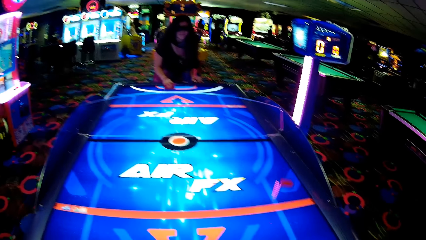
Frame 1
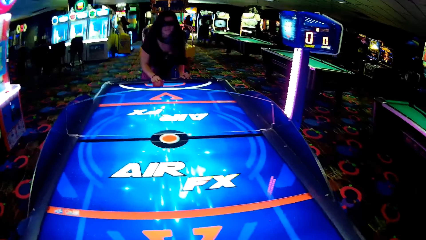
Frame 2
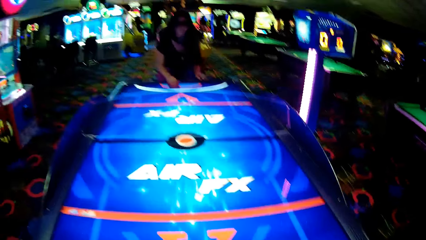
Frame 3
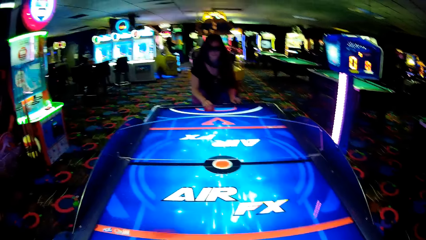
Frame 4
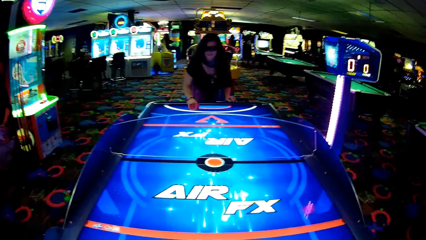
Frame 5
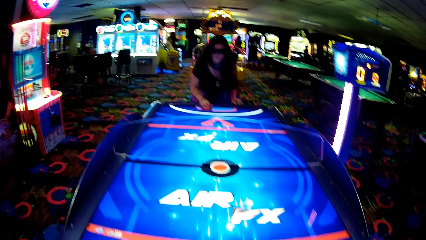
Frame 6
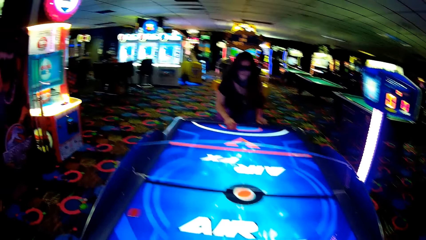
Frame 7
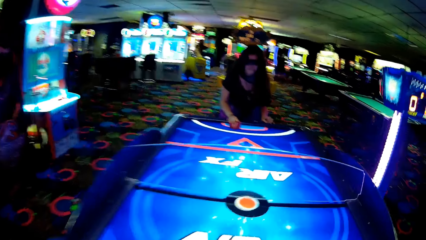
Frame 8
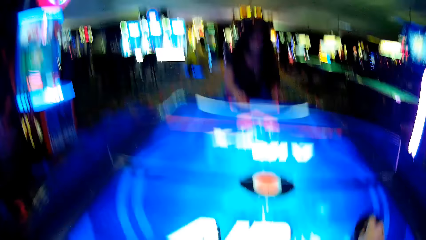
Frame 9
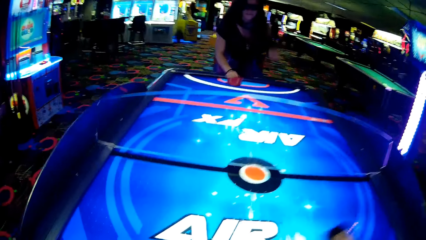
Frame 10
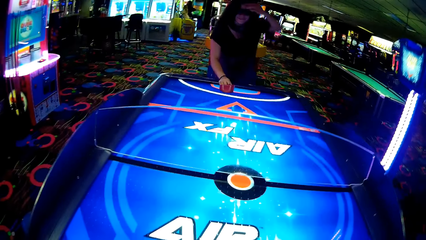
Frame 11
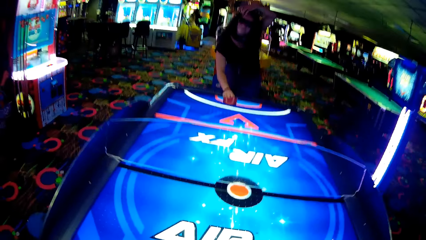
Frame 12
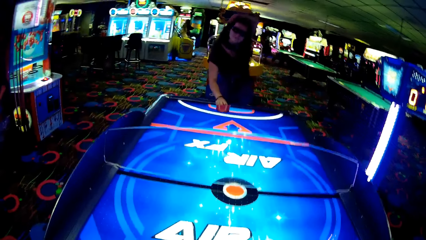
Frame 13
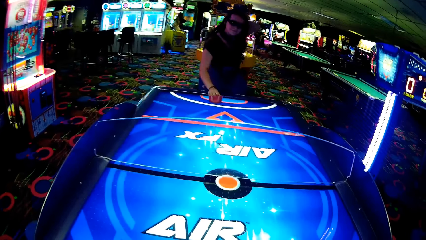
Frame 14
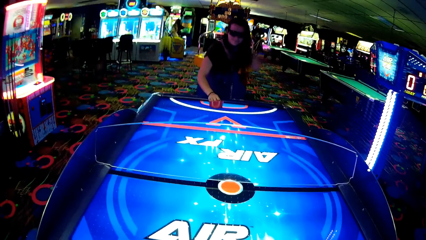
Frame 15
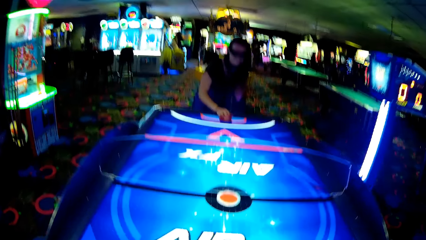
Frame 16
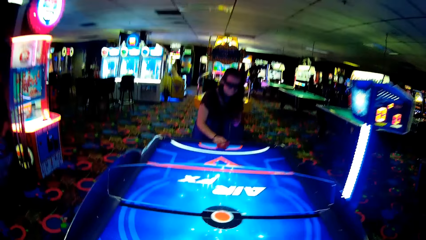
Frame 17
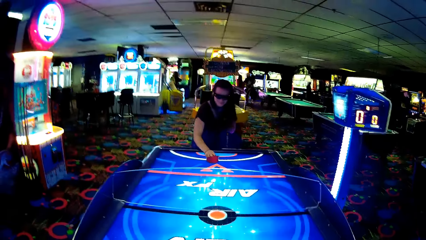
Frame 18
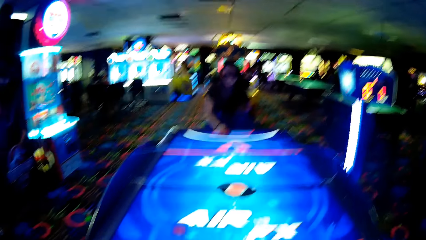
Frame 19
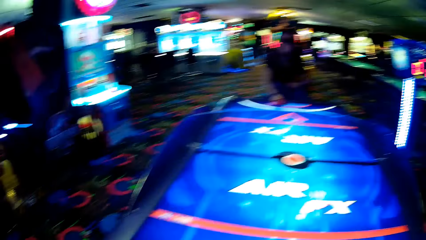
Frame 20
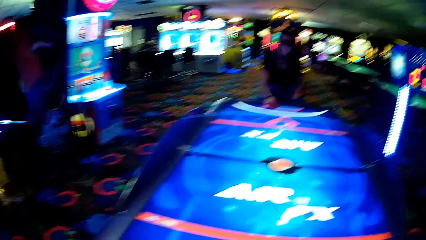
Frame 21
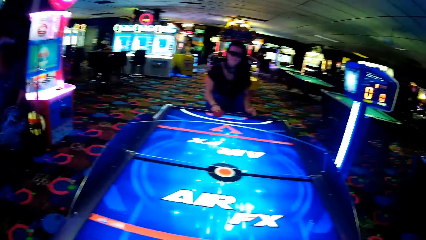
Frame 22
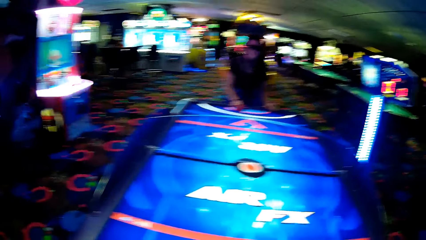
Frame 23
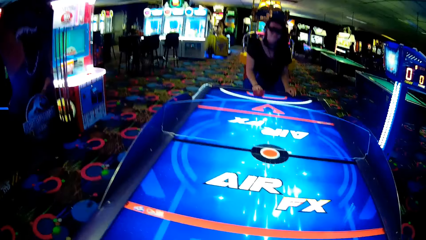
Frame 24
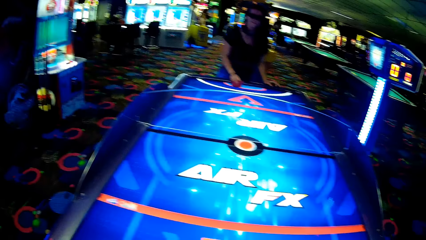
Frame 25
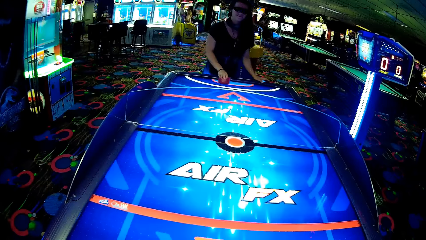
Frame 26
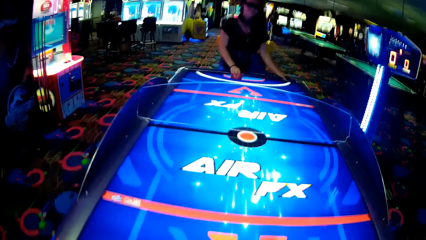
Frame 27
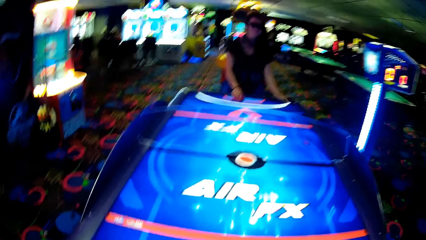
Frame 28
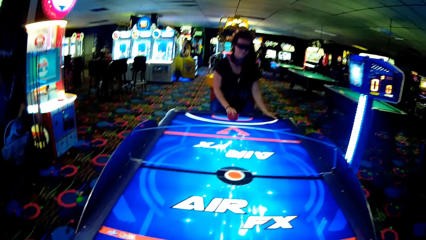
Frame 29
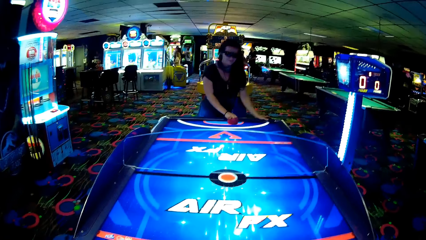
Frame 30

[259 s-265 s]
A woman strikes a puck. The camera wearer moves something. The woman lifts a hand. The woman moves something.

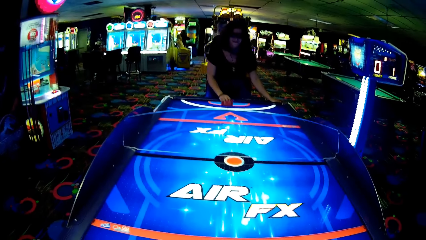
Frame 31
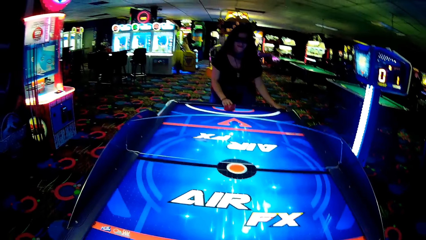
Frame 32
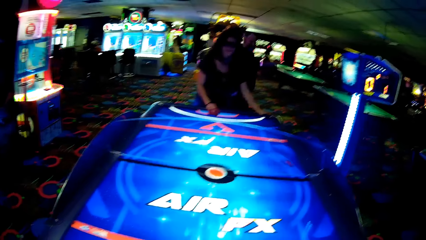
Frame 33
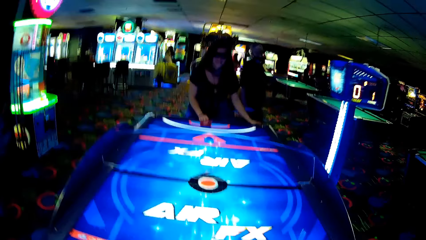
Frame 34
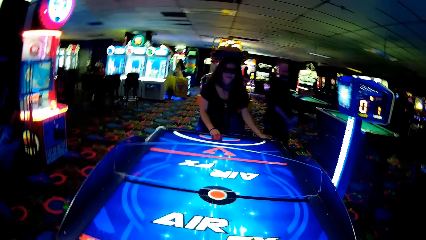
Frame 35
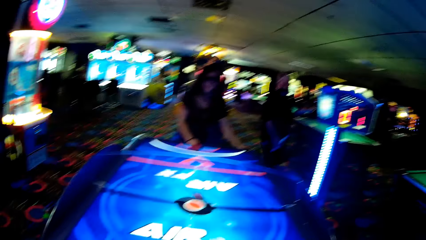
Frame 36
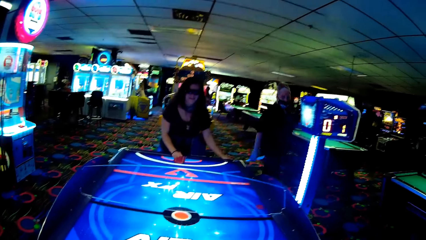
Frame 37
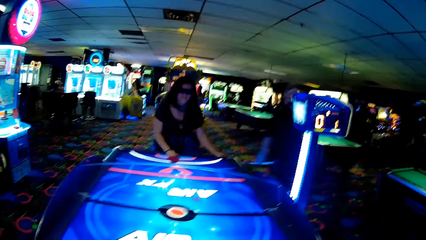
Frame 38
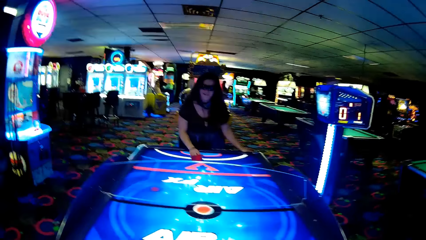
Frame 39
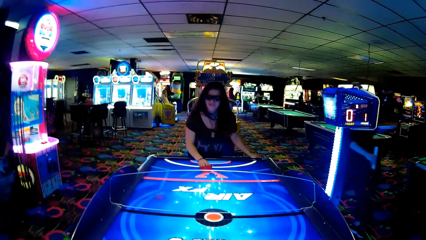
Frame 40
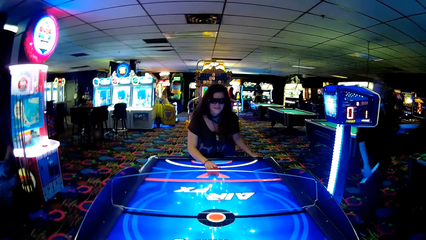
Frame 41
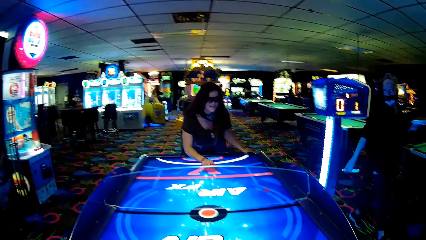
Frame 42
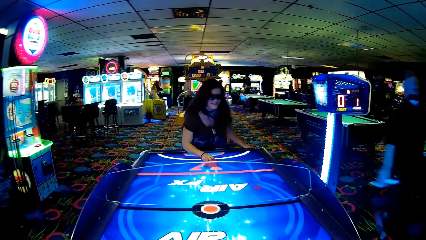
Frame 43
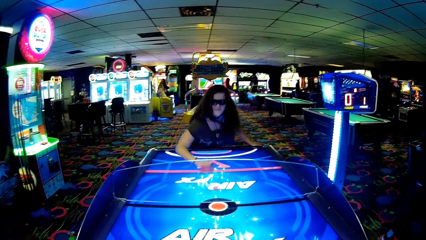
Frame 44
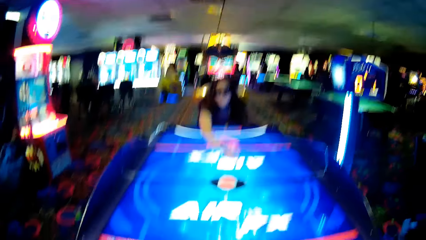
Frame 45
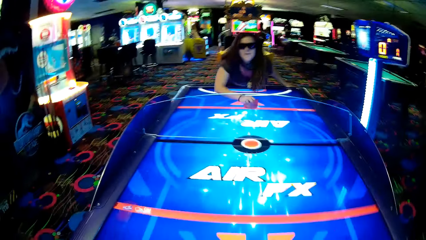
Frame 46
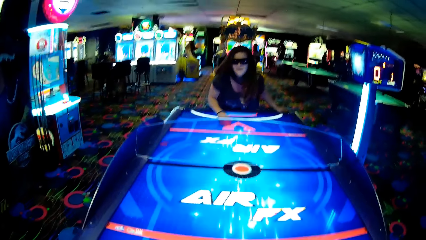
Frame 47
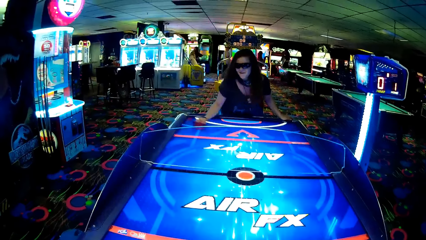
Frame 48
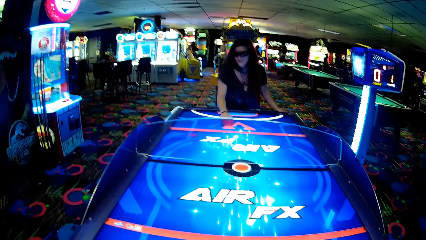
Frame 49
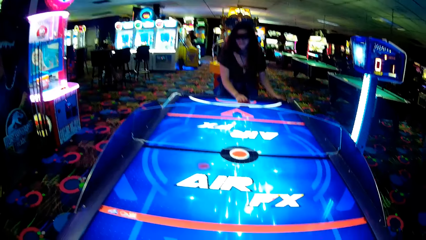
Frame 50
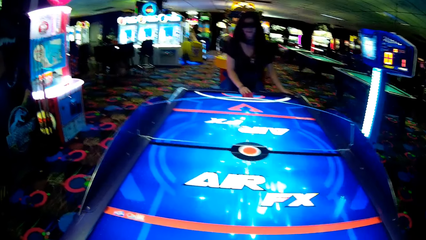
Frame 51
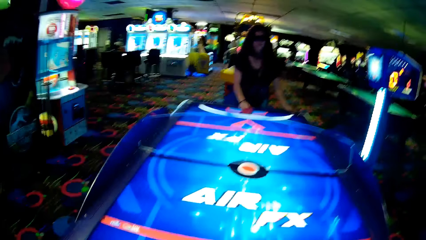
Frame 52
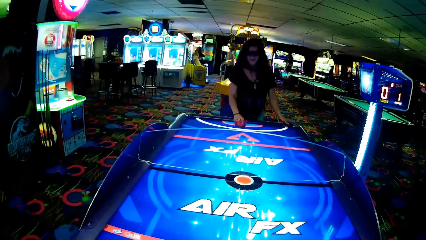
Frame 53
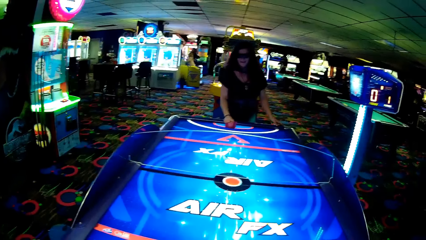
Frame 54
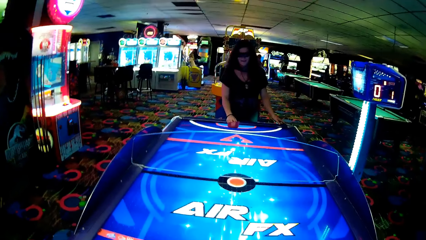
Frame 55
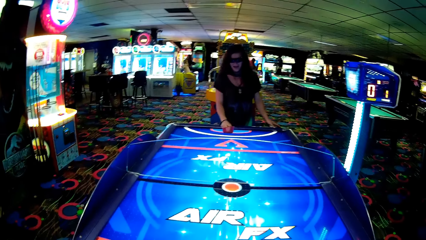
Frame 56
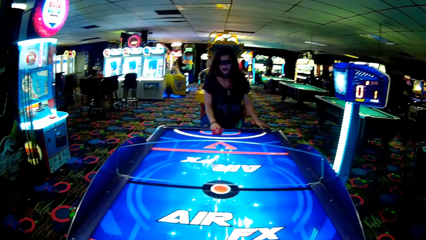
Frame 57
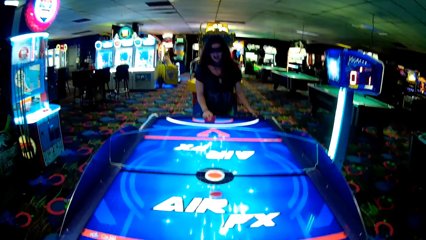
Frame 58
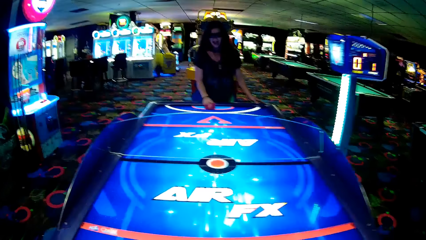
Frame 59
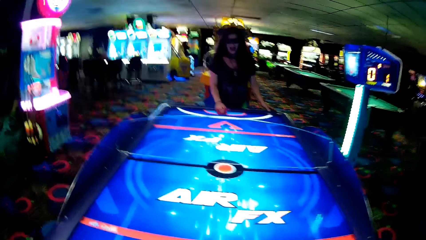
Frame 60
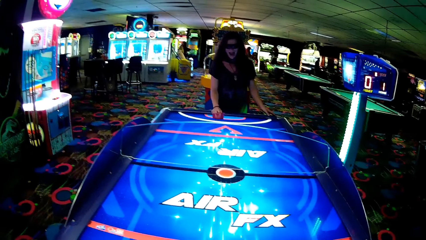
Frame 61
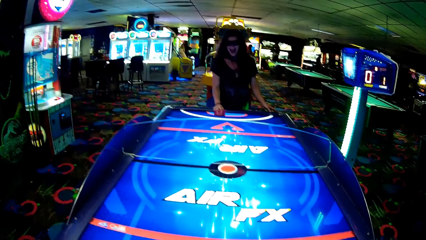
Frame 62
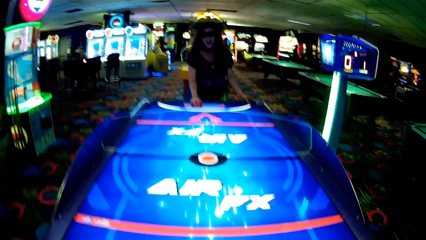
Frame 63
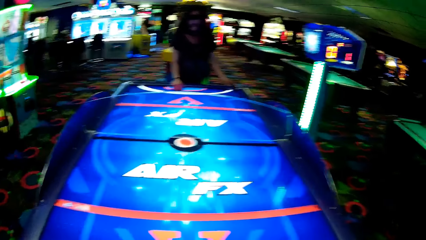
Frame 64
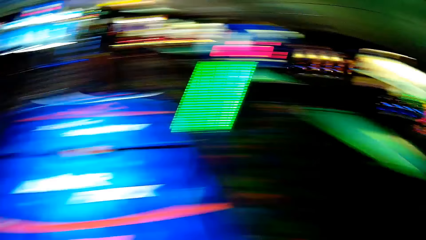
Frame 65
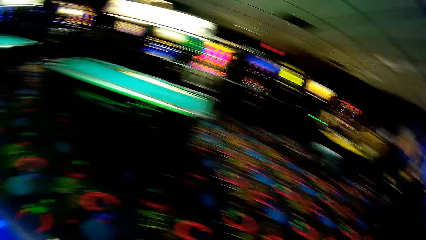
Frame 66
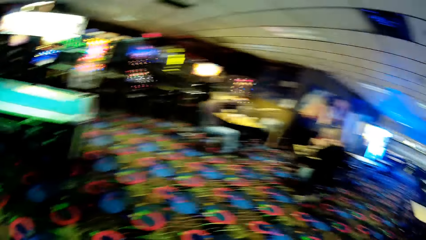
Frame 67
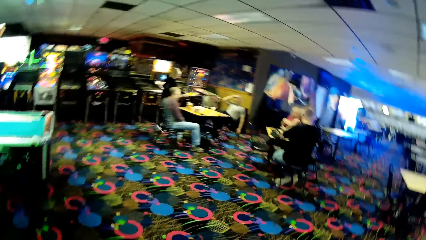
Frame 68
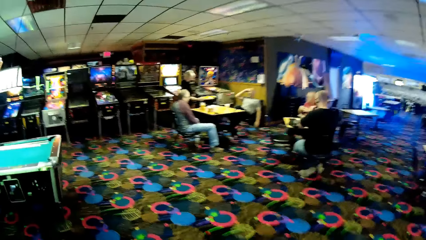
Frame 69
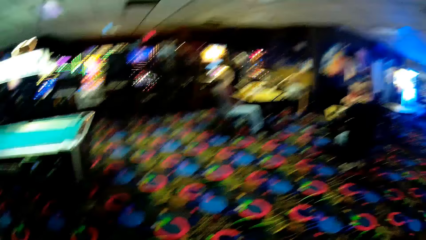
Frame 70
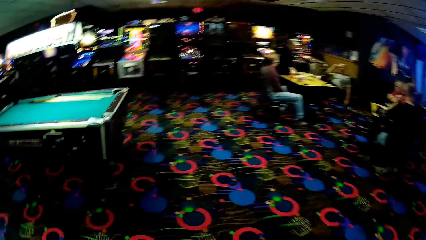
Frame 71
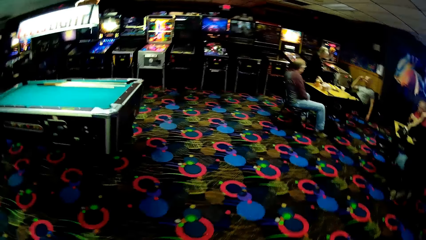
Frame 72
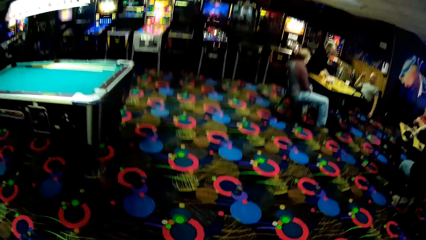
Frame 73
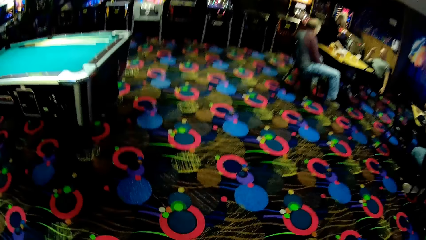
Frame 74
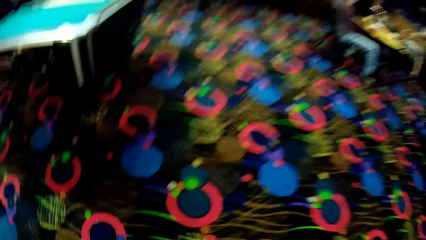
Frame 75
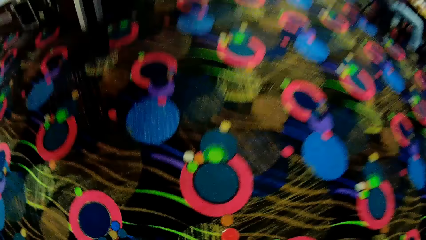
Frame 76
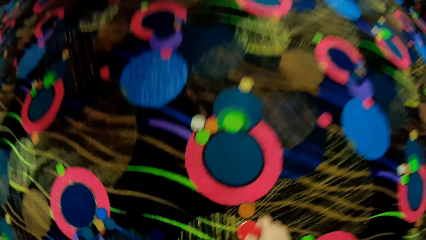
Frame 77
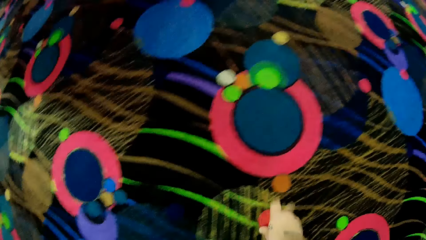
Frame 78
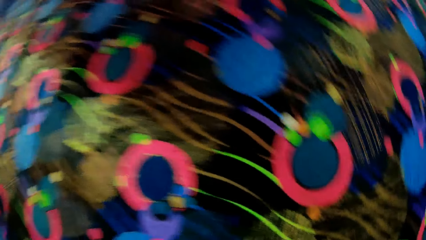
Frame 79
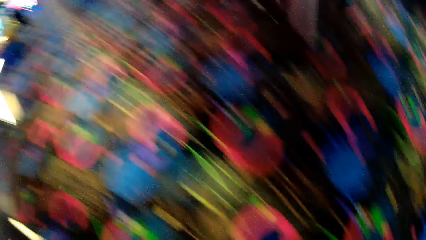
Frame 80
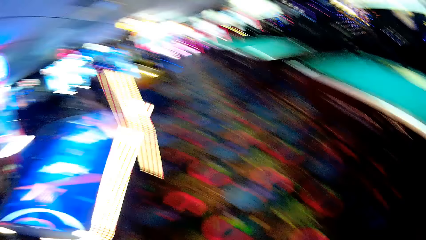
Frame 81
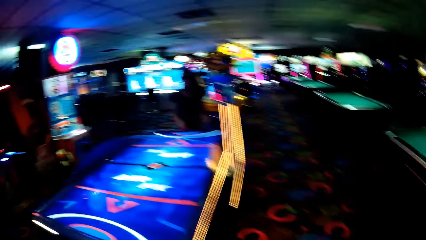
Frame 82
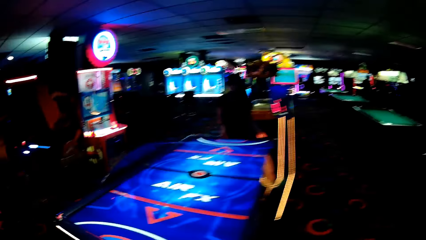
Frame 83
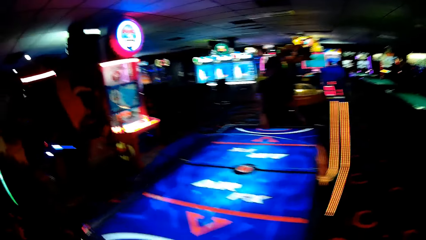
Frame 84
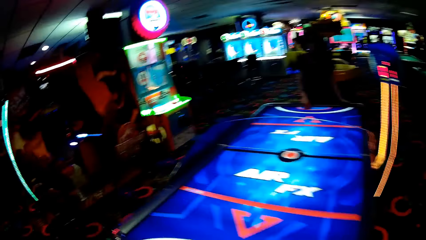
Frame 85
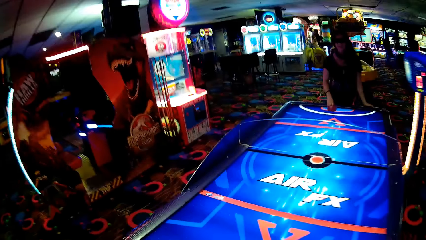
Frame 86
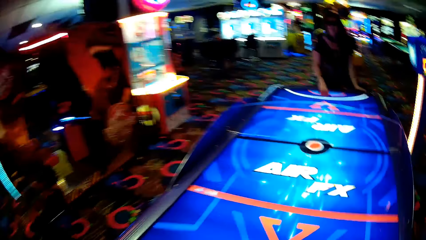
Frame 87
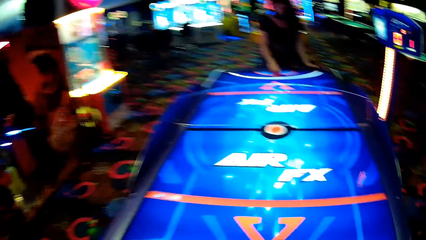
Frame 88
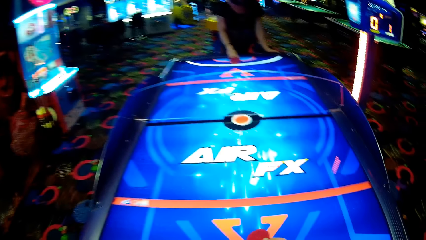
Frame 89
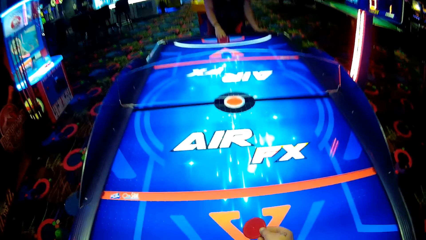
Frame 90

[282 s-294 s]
The camera wearer moves something. A woman strikes a puck. The camera wearer moves something. They look aside, turn around, and walk. They pick up a puck, turn around, and walk to a table.
